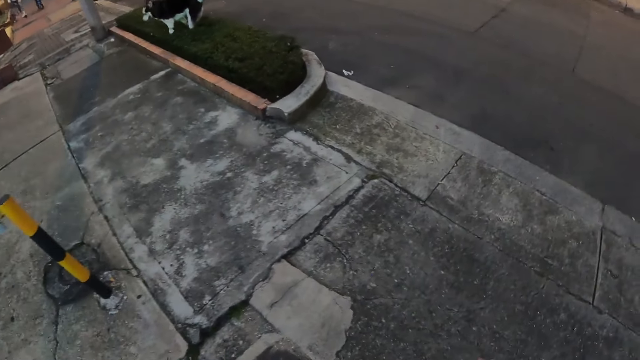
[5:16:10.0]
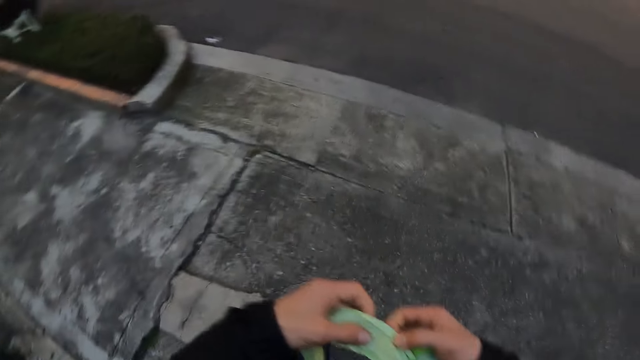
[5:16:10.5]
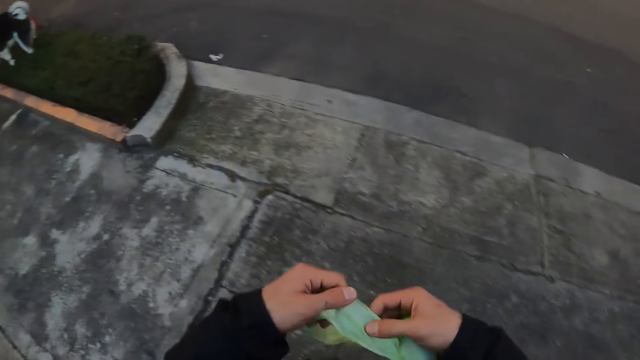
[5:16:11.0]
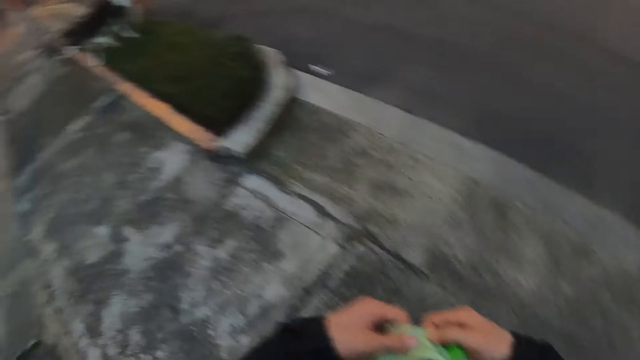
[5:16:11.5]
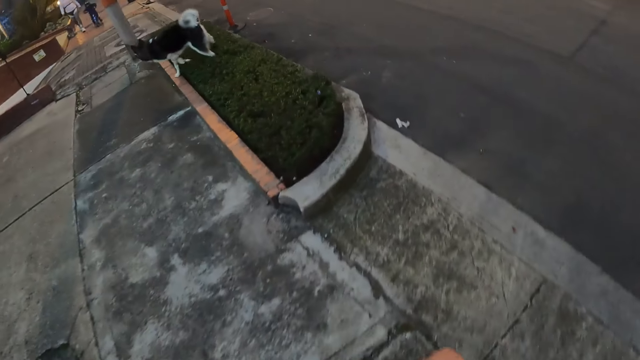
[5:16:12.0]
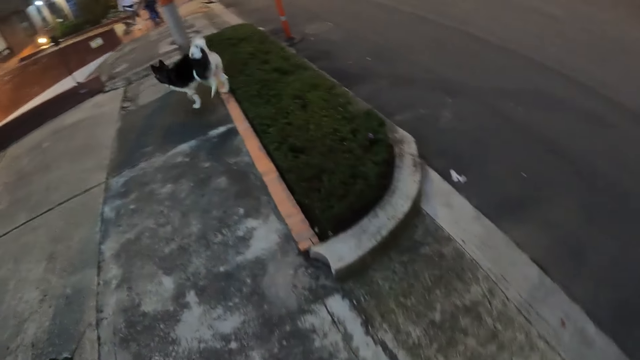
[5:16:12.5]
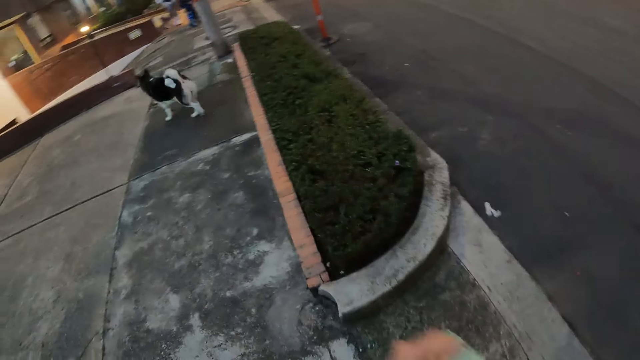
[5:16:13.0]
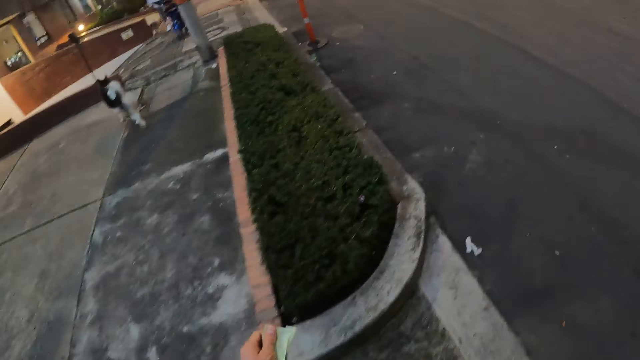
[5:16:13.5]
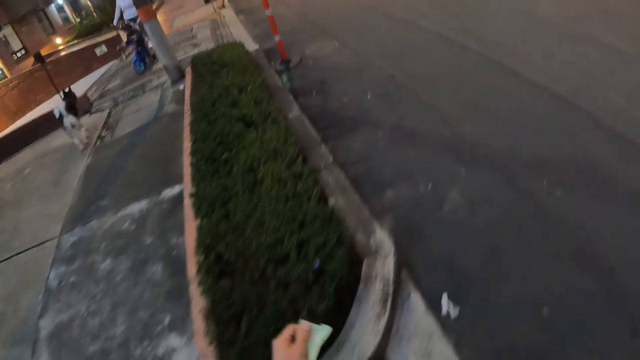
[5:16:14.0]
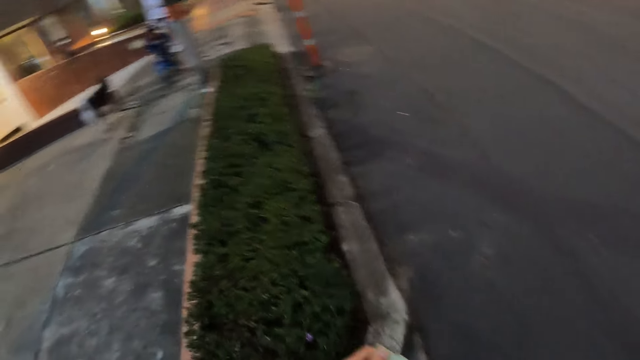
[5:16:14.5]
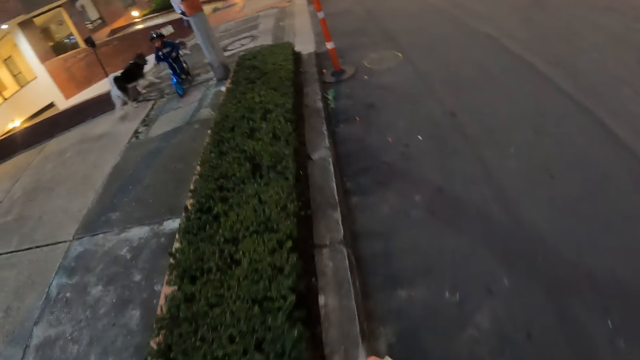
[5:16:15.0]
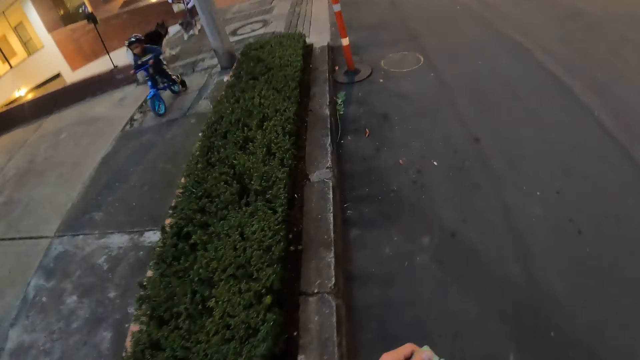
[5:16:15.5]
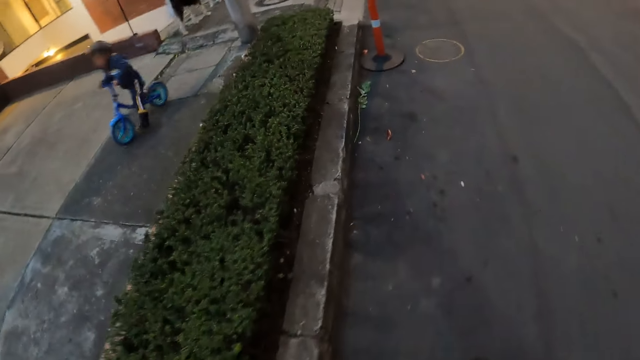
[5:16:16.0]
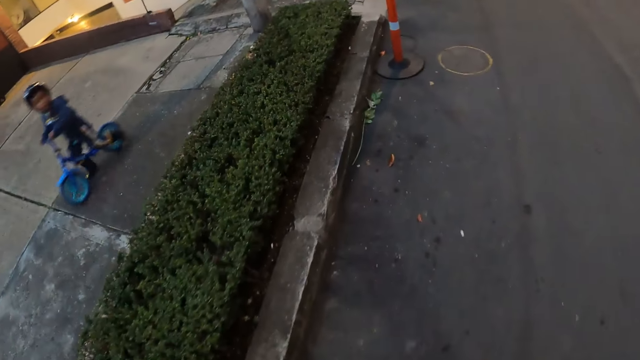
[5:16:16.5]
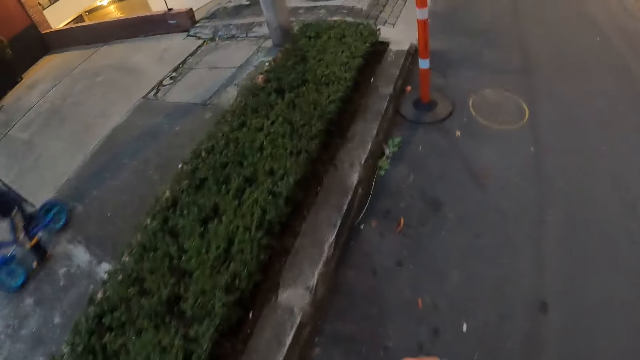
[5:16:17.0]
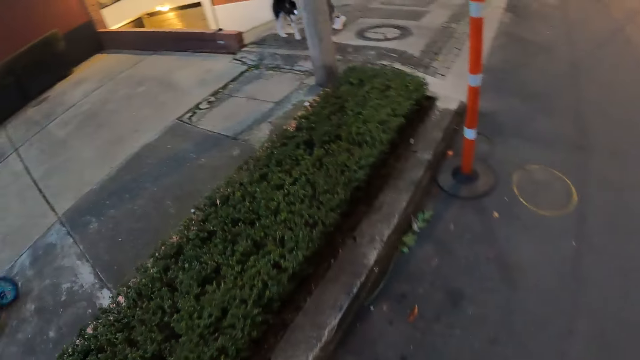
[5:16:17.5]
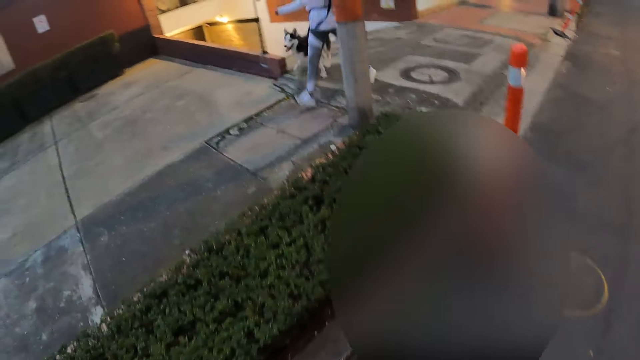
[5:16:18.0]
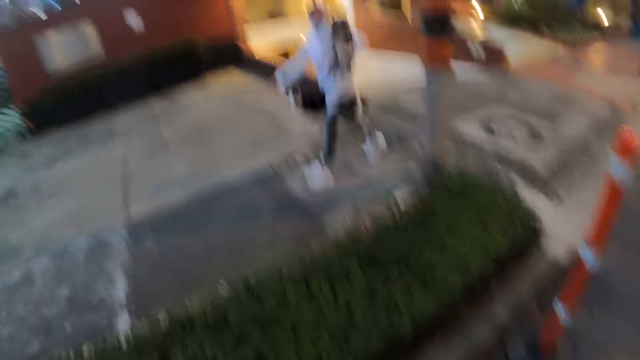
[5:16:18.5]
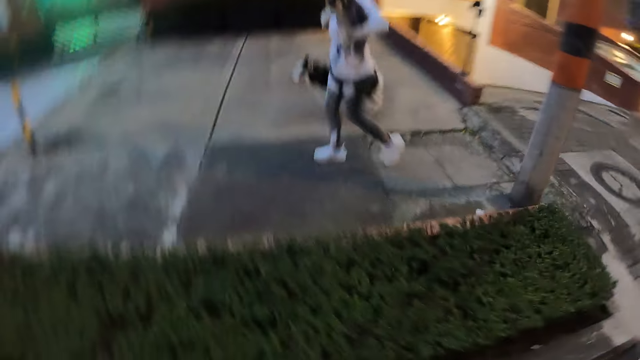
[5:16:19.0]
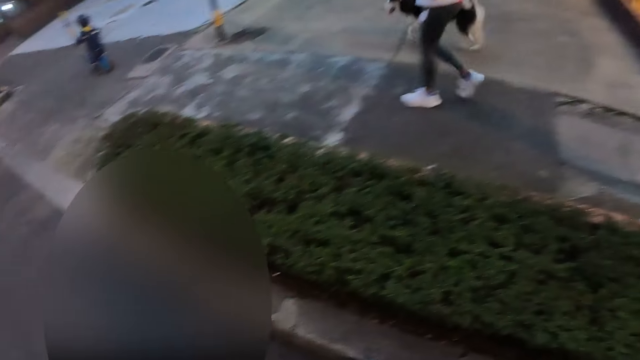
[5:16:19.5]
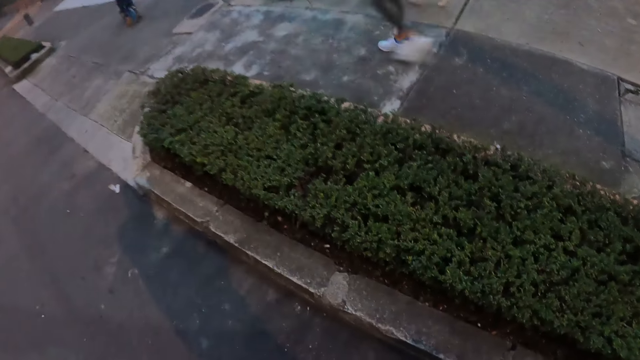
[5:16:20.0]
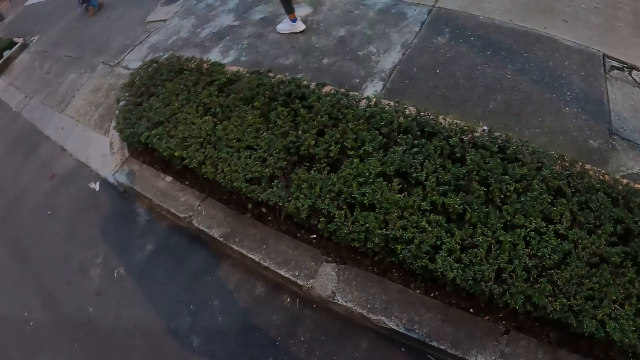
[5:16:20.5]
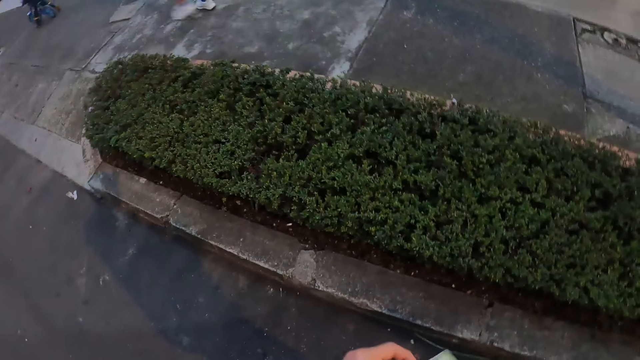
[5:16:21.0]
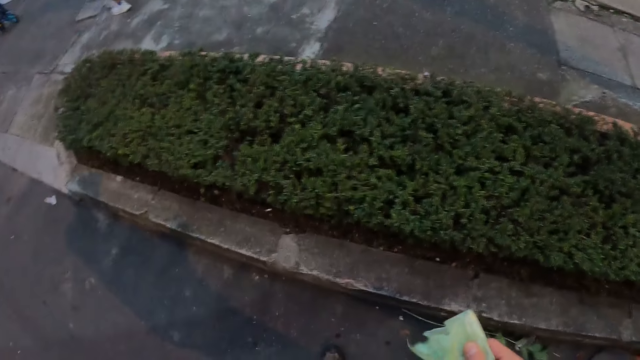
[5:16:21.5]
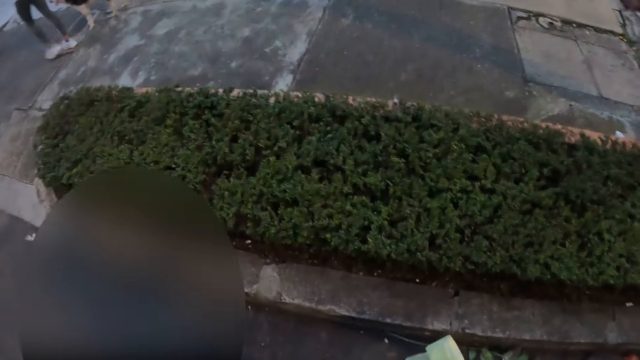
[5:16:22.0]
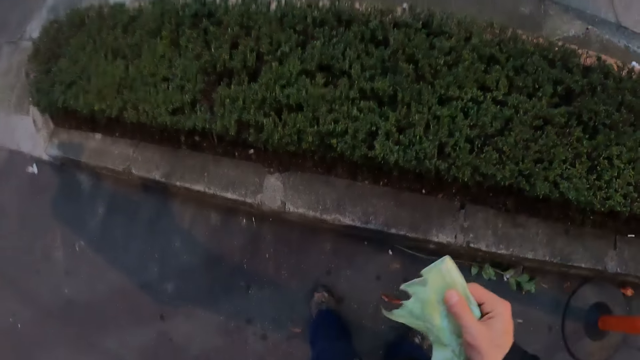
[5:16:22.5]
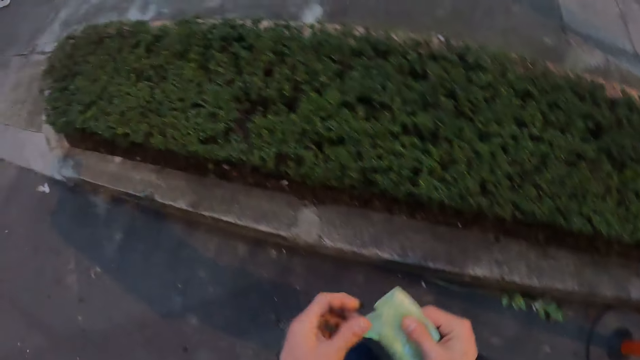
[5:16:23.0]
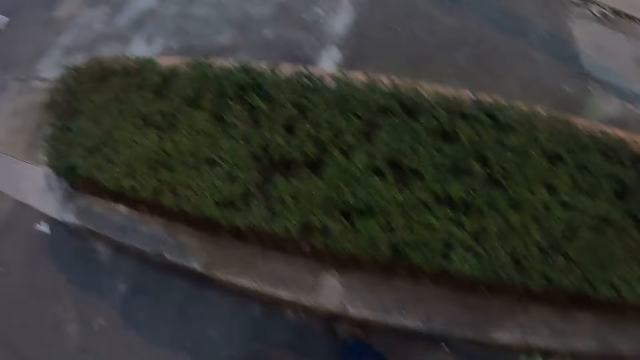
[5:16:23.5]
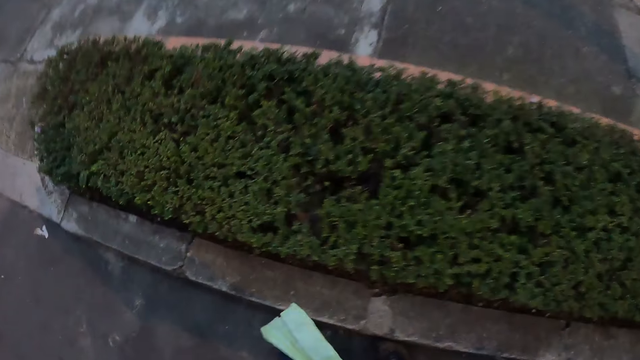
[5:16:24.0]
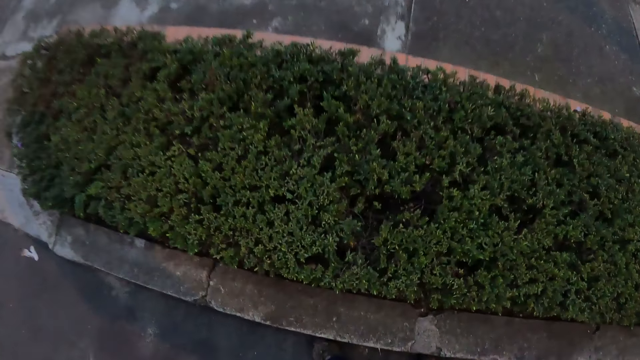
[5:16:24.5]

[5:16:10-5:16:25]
The camera wearer walks towards the road. The dog walks on the sidewalk. A boy rides past the camera wearer on a bicycle. Another dog walks past the camera wearer. A woman walks past the camera wearer with a child in her left hand. The camera wearer adjusts a piece of polythene bag.

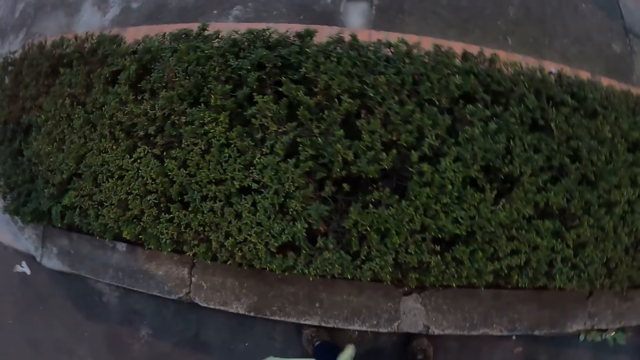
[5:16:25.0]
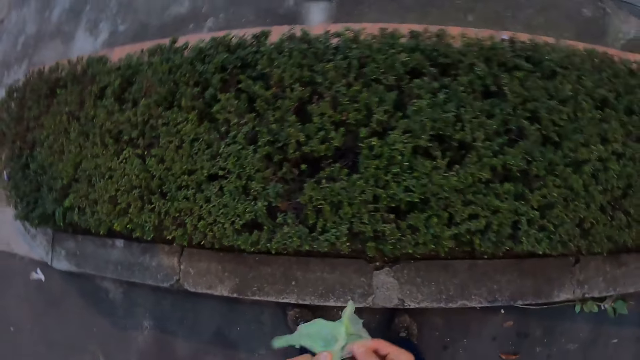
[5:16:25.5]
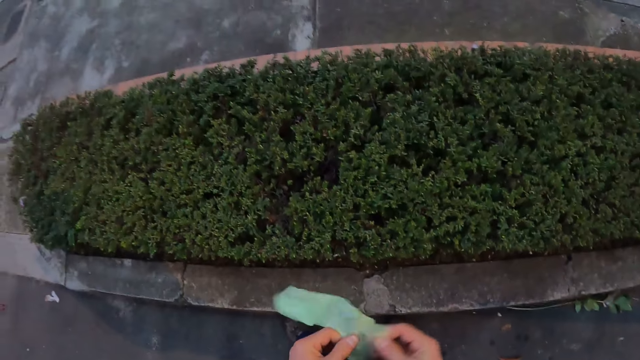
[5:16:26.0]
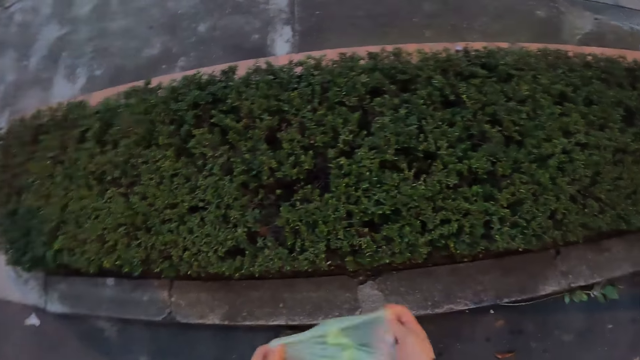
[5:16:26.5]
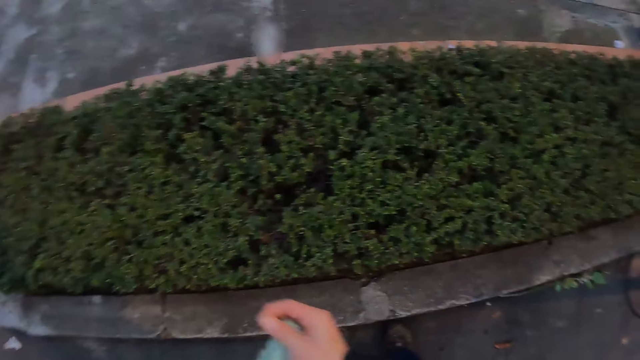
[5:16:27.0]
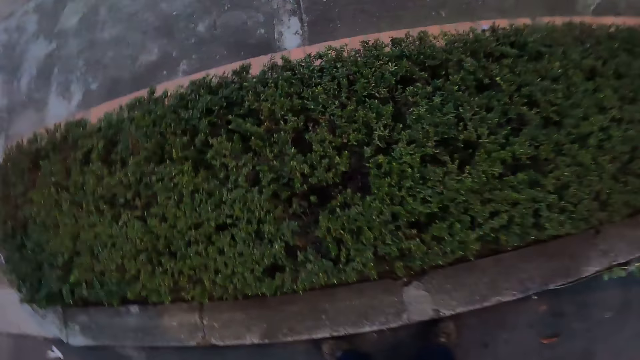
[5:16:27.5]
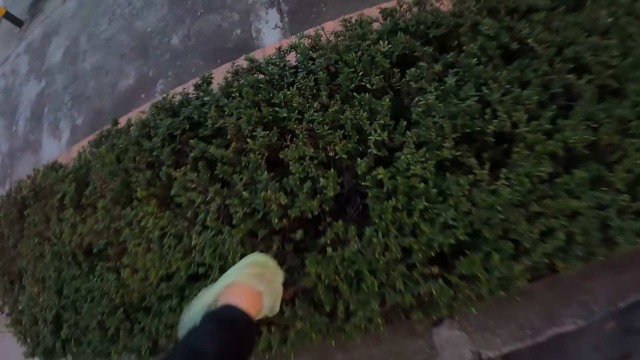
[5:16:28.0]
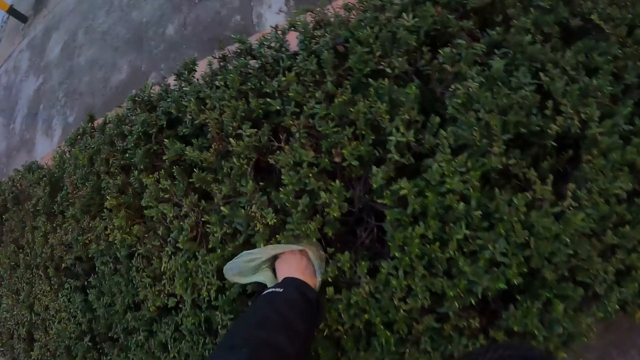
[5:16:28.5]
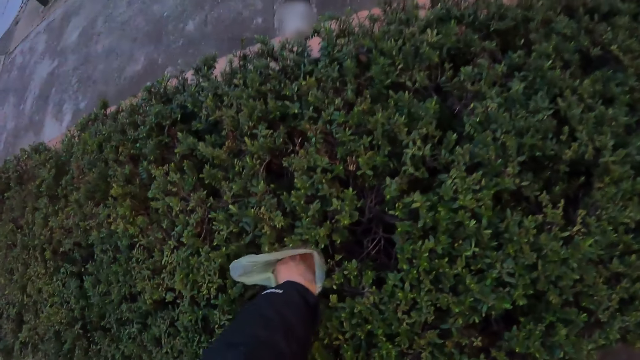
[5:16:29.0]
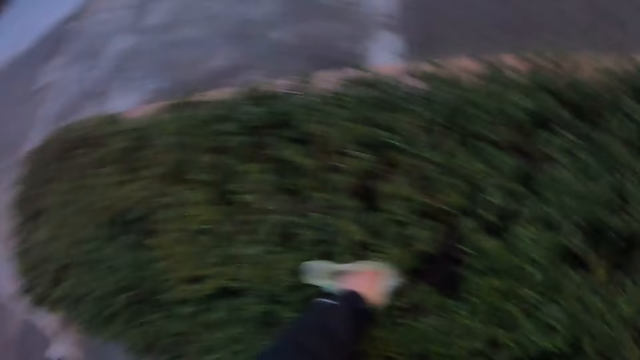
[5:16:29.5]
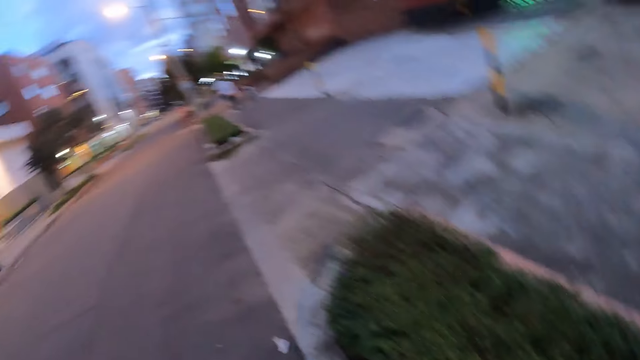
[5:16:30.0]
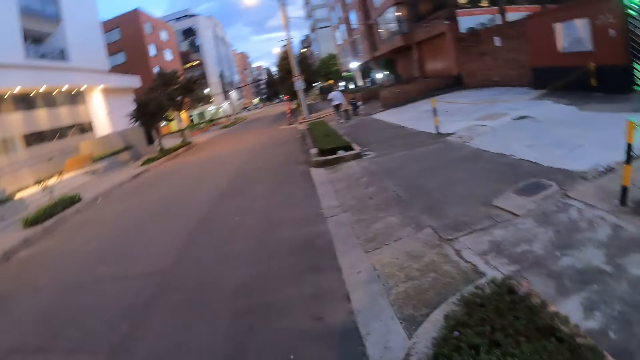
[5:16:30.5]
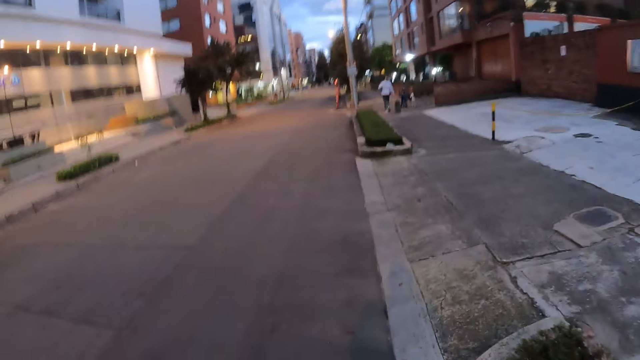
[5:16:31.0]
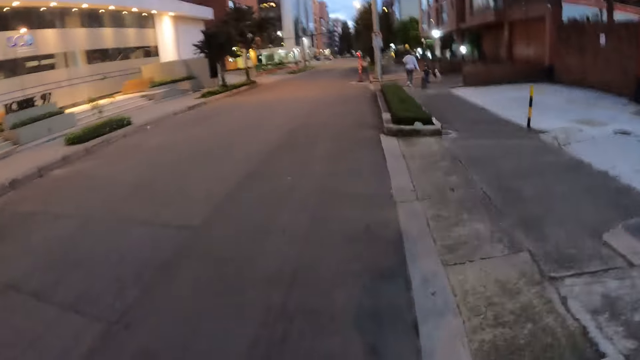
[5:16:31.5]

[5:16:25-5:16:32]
The camera wearer opens the nylon with both hands. He wears the nylon in his left hand. He picks up a poop in the grass with his left hand with a polythene bag. He walks along the pavement.
